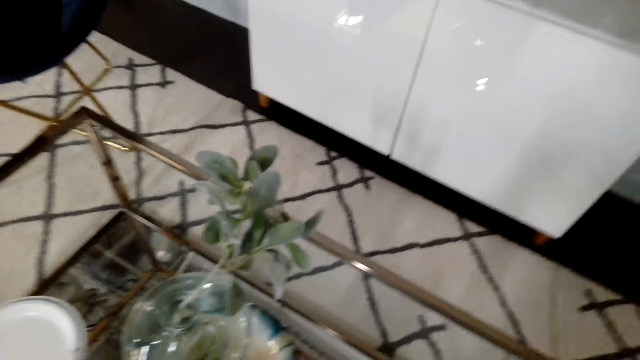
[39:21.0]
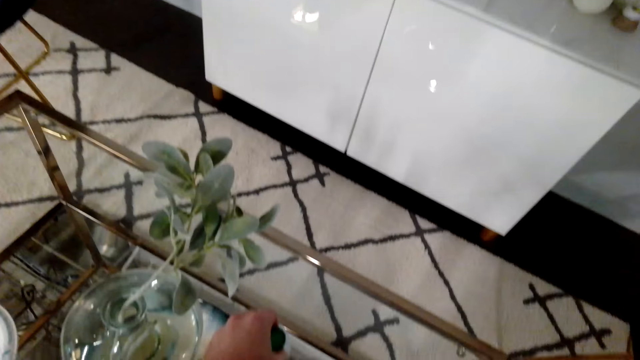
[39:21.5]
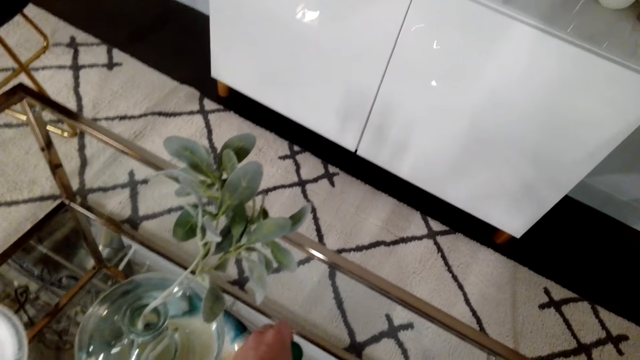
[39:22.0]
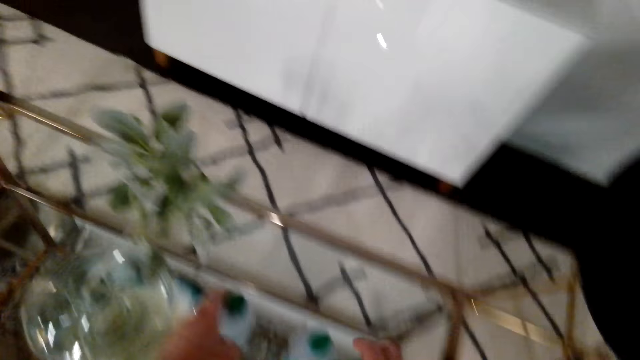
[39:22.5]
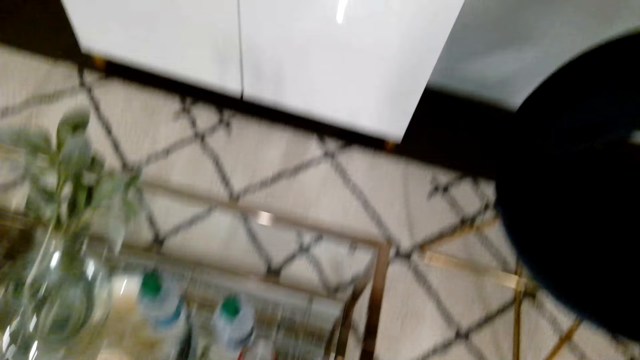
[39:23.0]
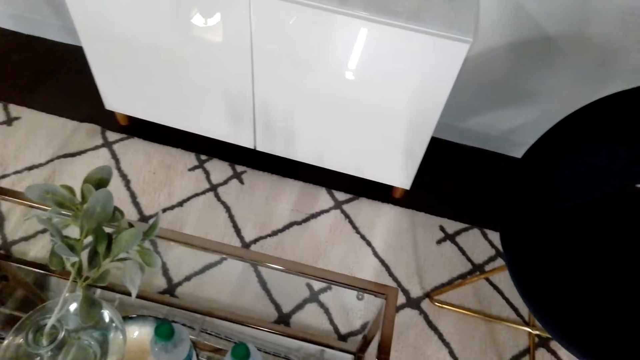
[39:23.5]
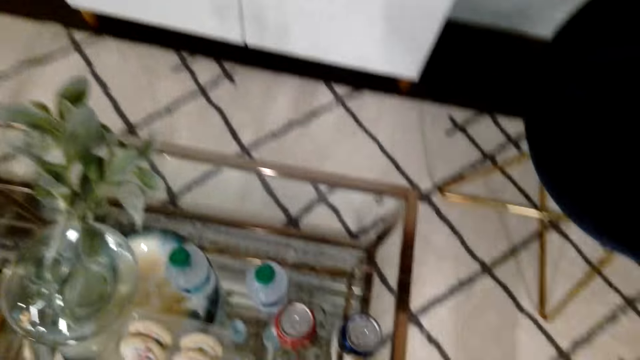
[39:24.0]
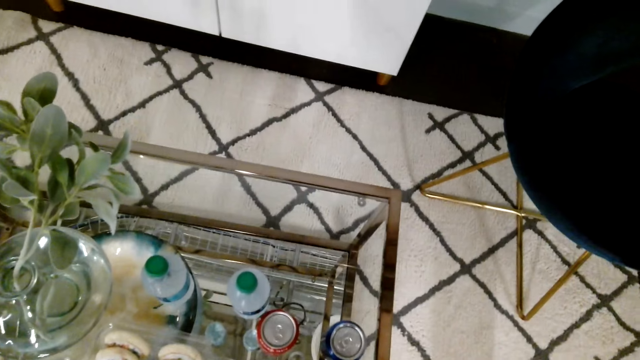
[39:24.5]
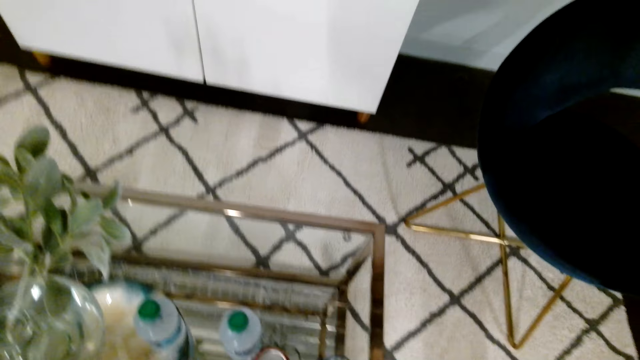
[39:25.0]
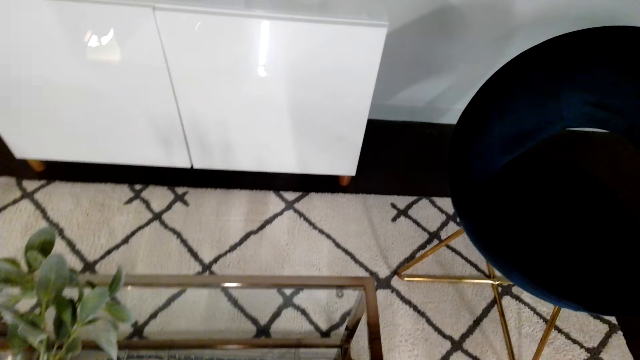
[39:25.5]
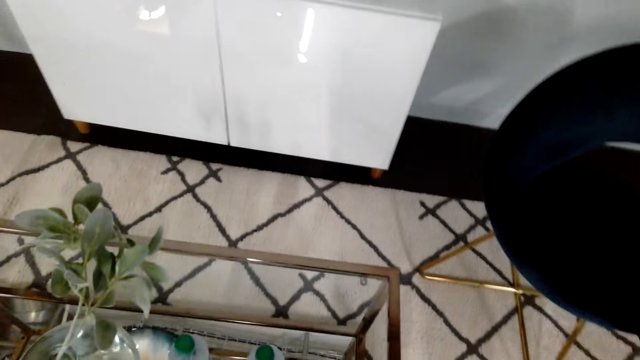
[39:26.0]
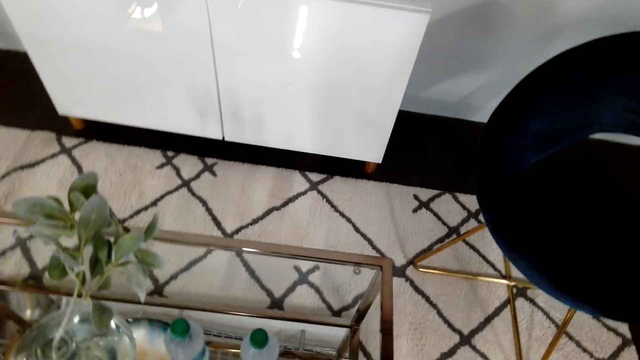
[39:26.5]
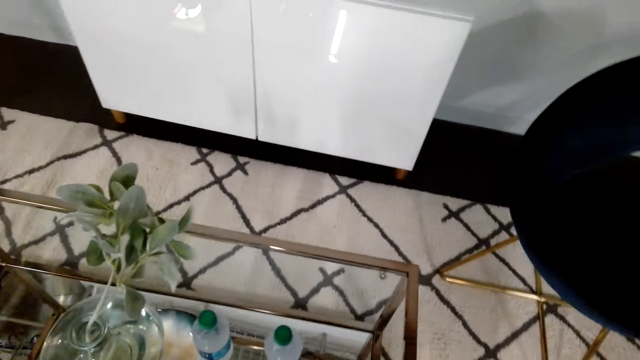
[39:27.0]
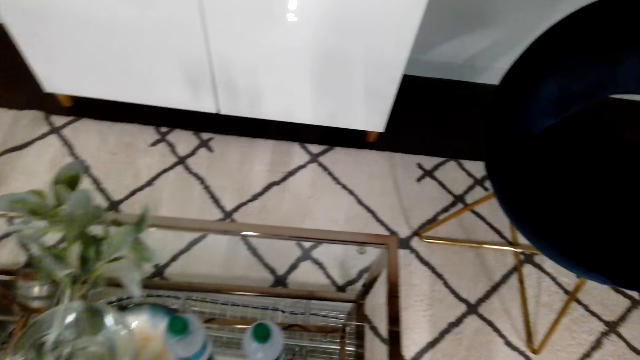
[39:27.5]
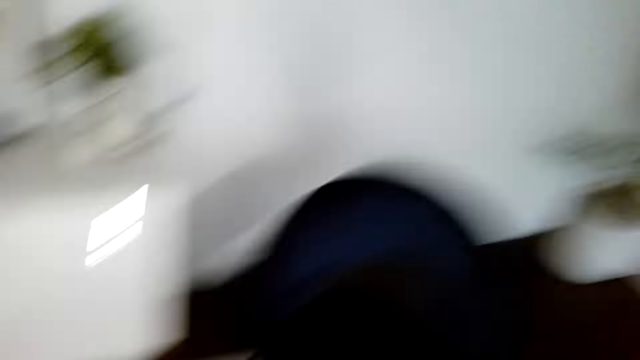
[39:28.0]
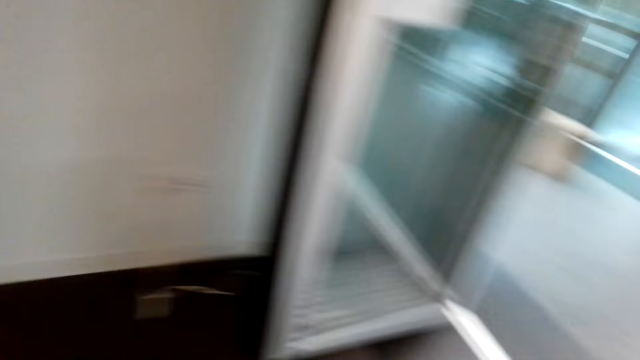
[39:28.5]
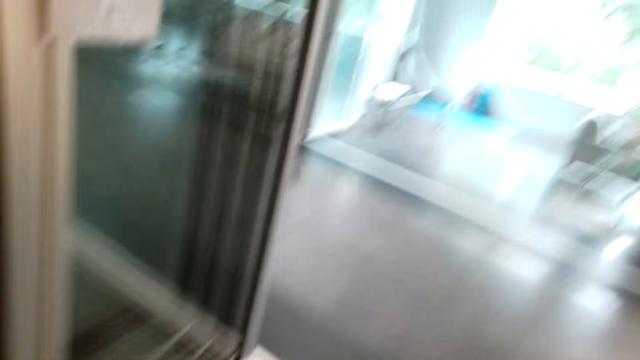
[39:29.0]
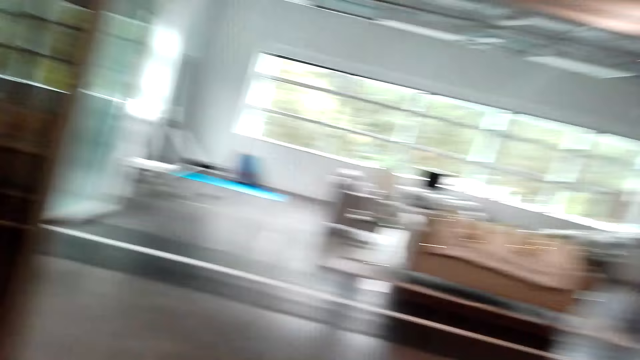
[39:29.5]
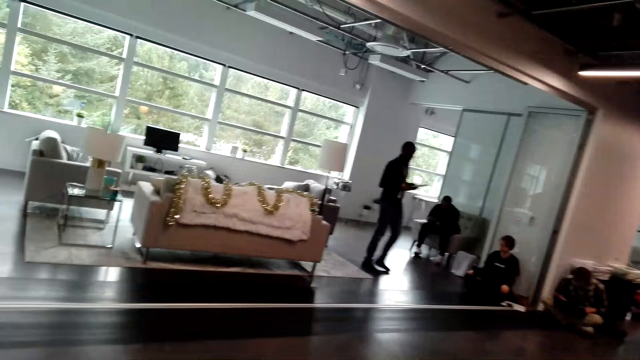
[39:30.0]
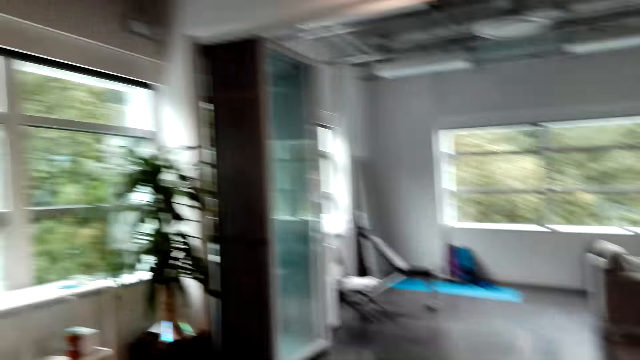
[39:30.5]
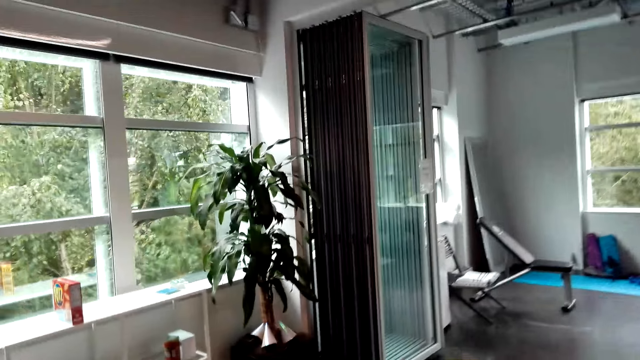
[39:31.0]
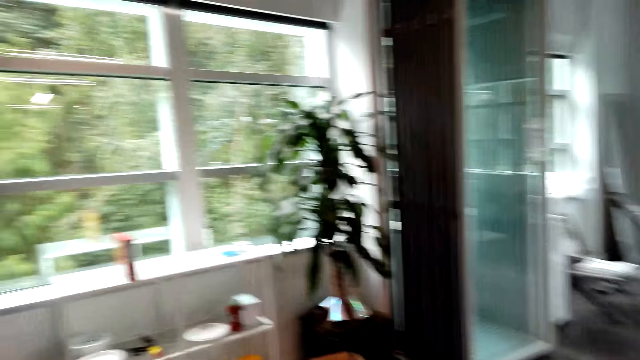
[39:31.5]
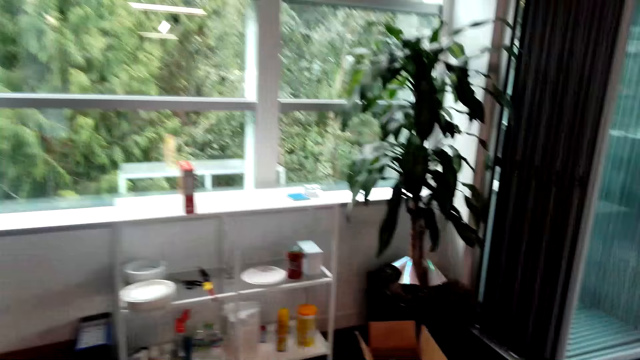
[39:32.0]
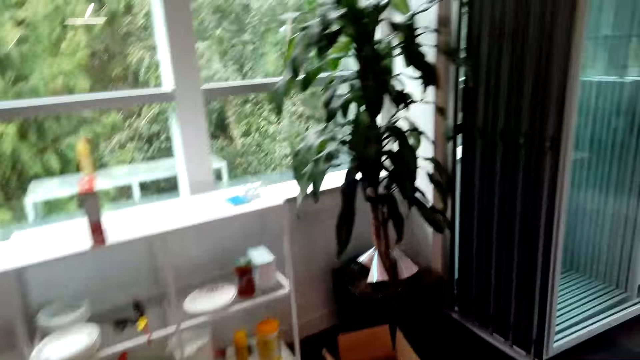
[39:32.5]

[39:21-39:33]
The camera wearer puts a bottle on the table. They walk around.

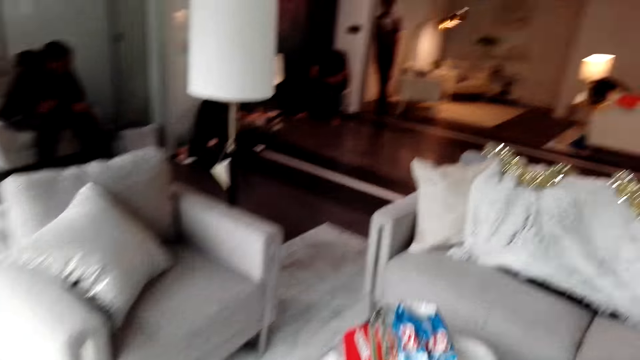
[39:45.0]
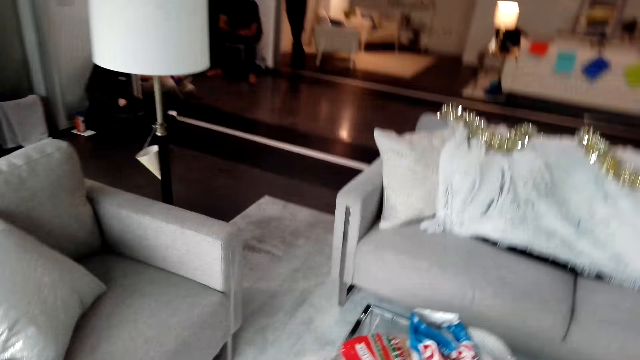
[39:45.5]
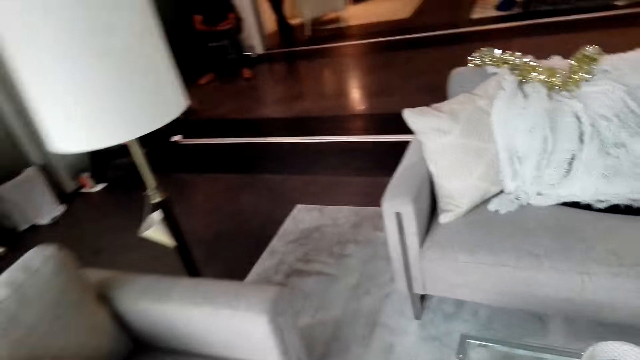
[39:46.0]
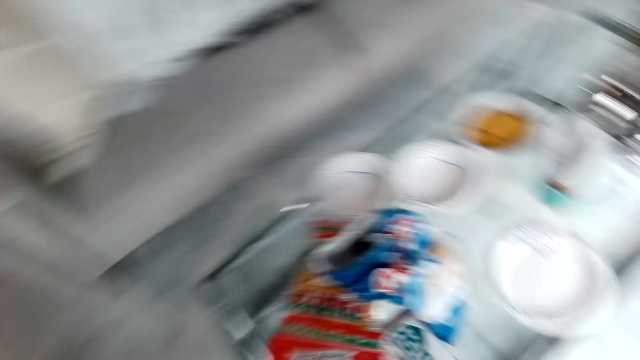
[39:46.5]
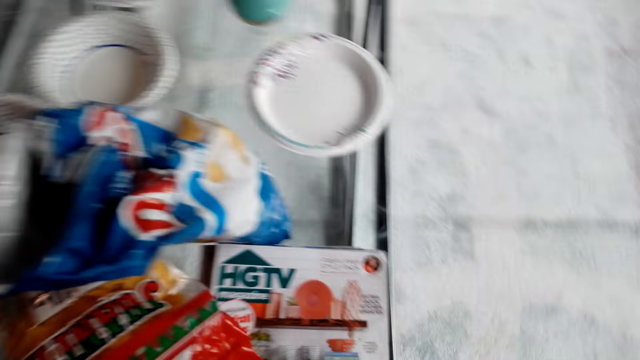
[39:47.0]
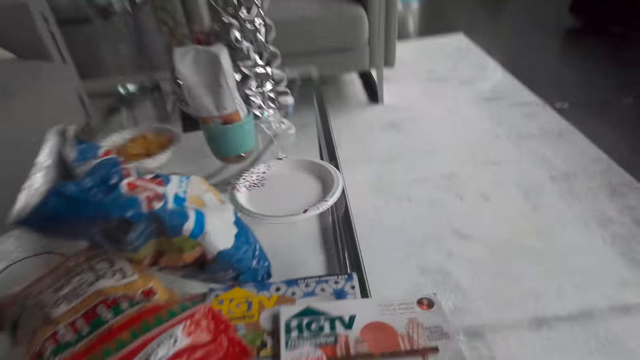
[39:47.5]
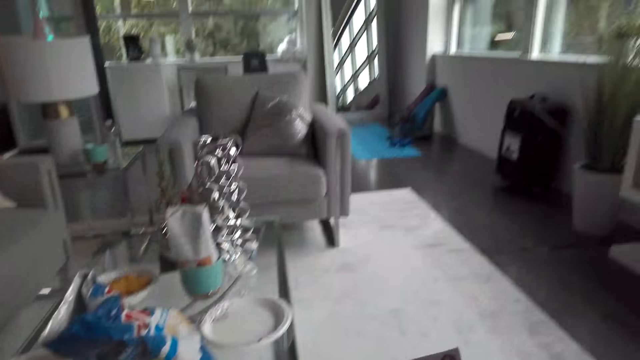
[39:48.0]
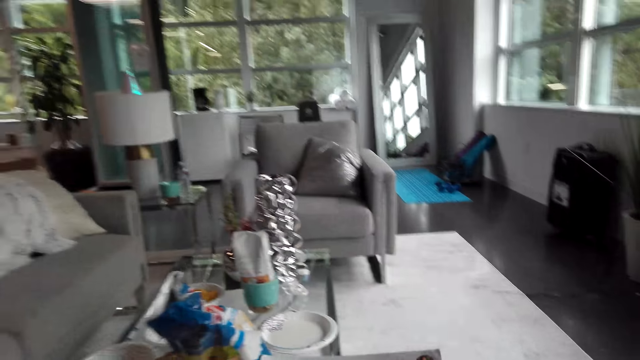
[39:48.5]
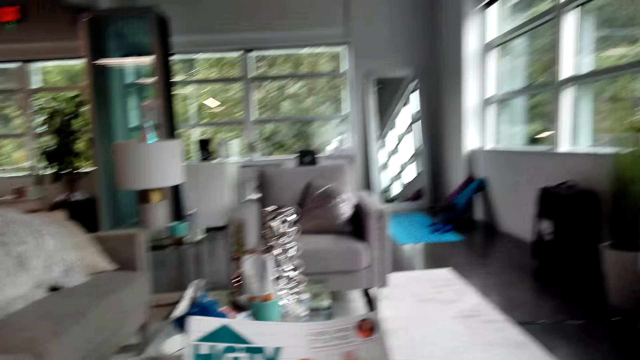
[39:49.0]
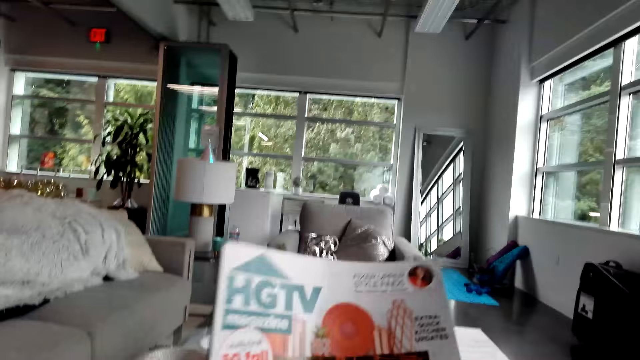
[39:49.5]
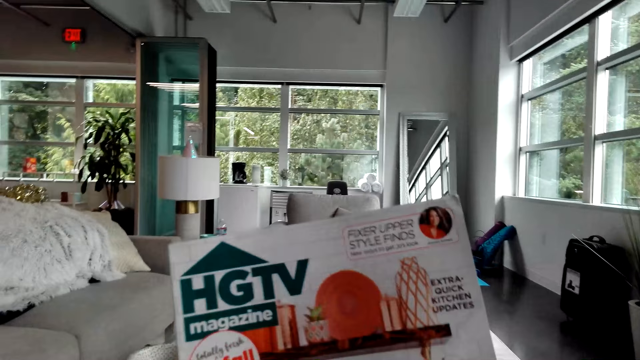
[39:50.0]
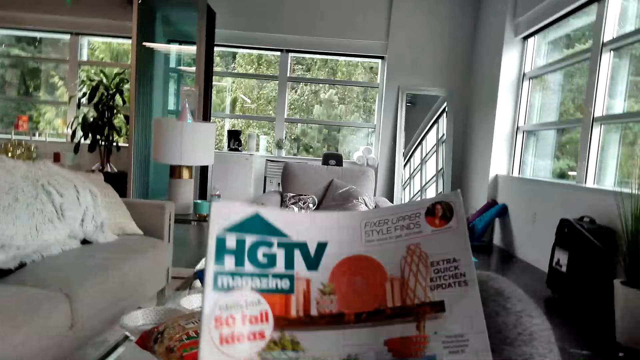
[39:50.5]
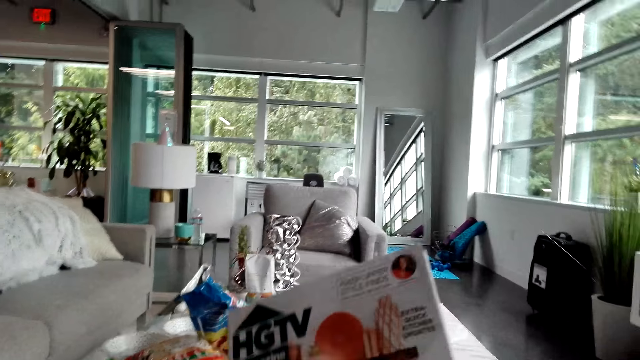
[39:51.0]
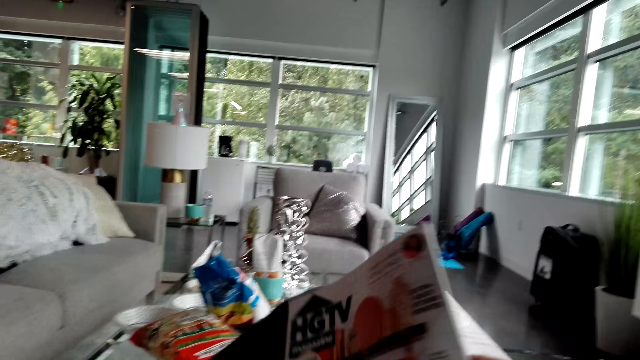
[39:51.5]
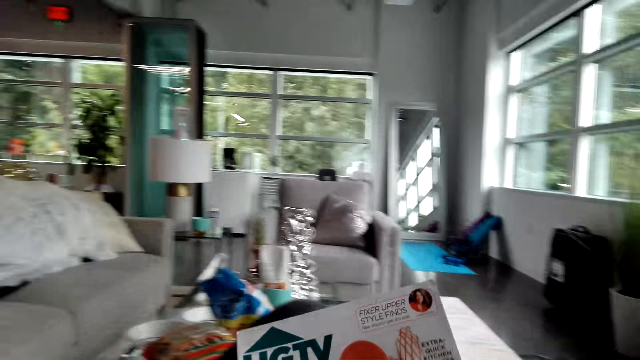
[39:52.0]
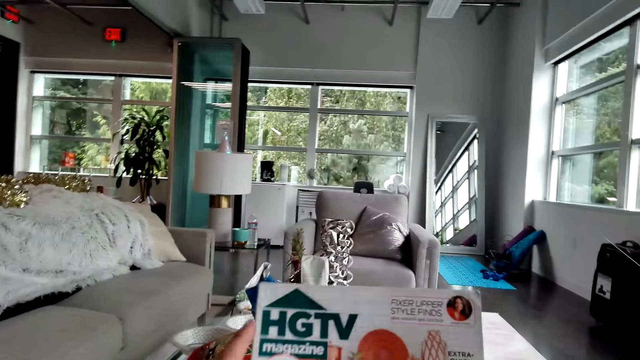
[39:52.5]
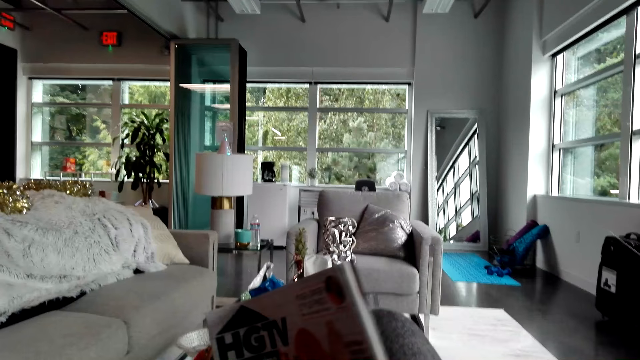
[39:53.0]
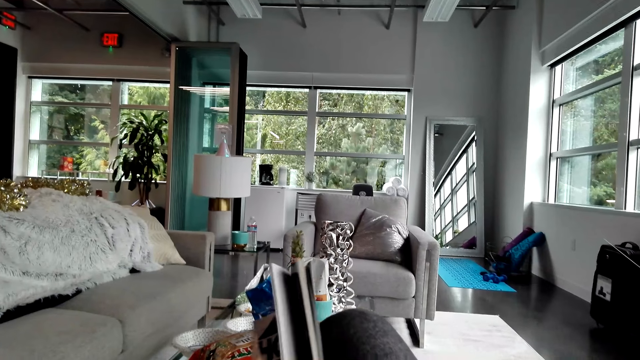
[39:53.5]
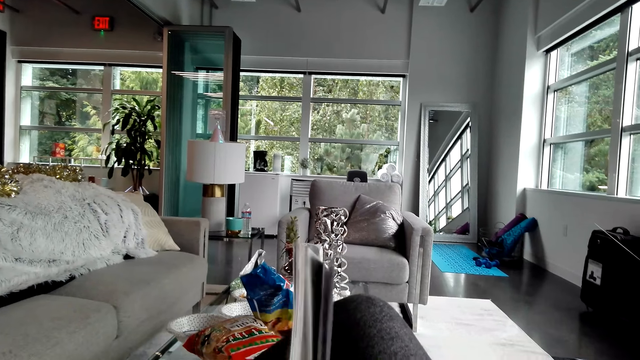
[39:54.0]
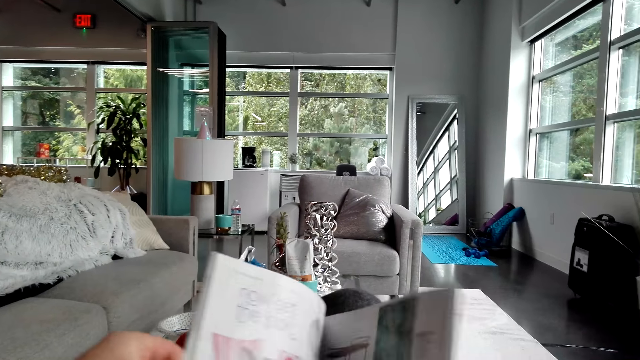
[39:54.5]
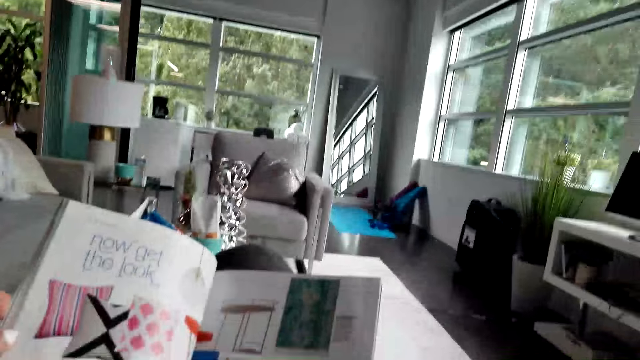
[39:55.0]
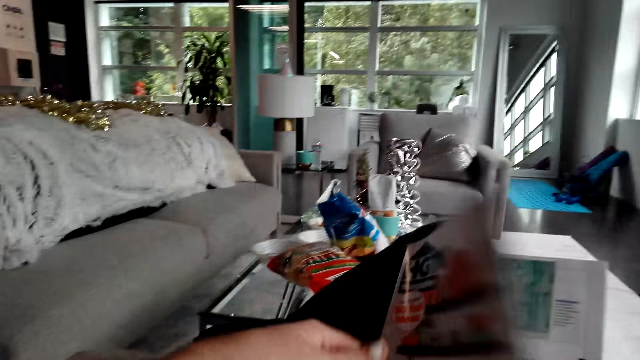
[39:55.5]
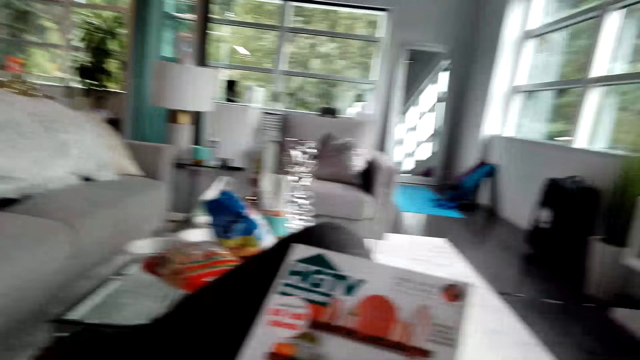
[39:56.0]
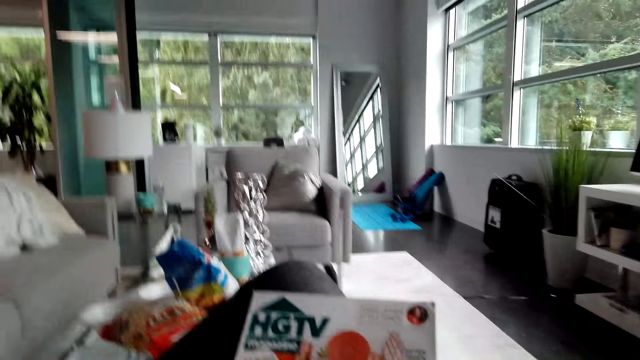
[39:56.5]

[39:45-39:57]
The camera wearer picks up a magazine or book from the table. They open the magazine. They close the book.
